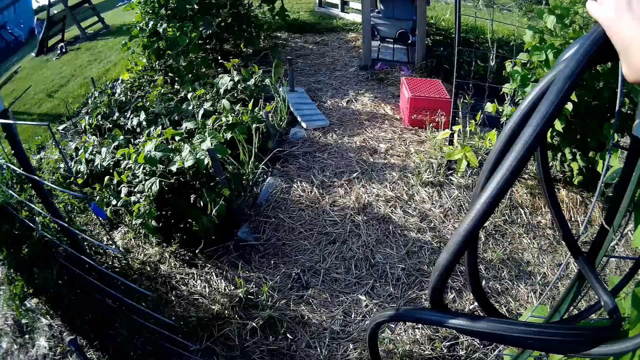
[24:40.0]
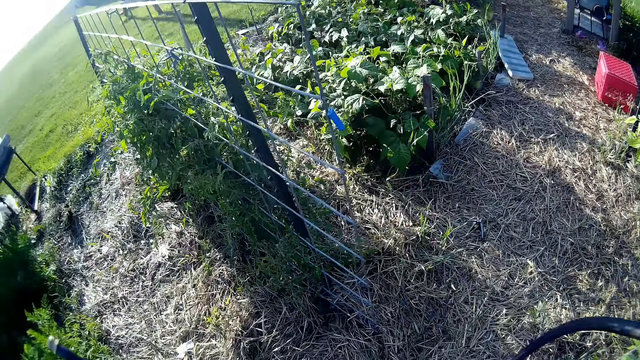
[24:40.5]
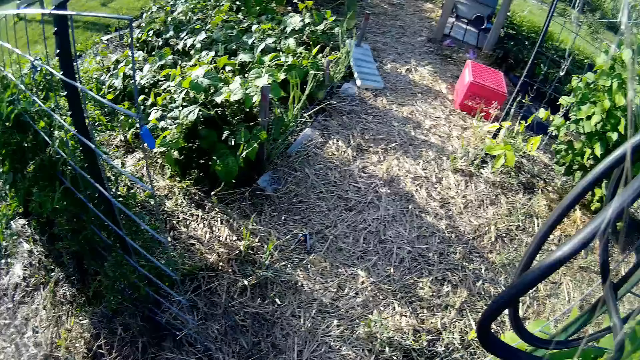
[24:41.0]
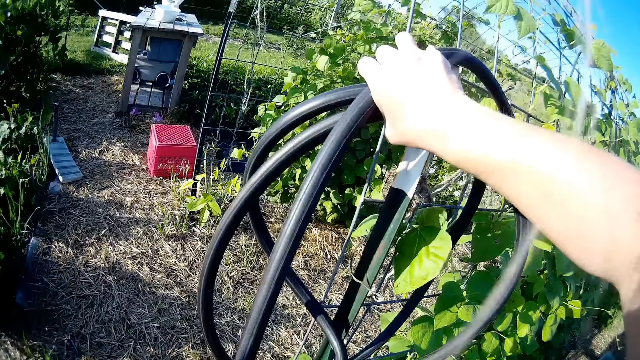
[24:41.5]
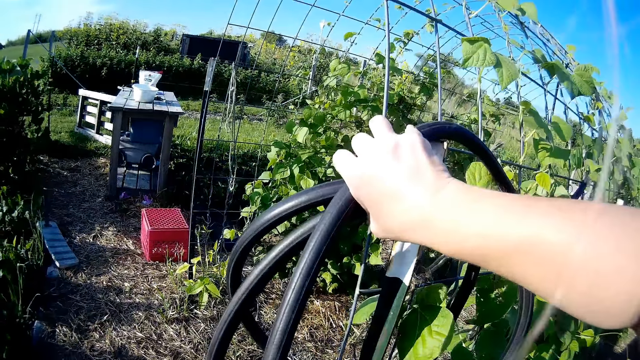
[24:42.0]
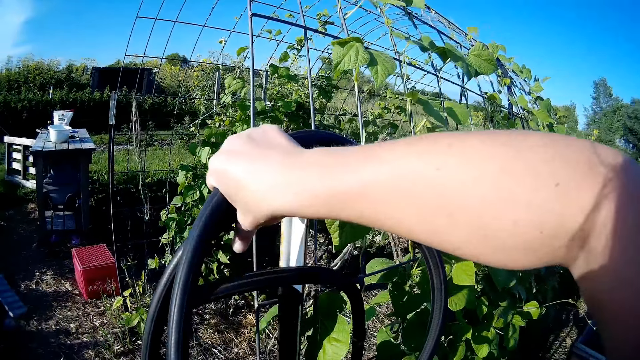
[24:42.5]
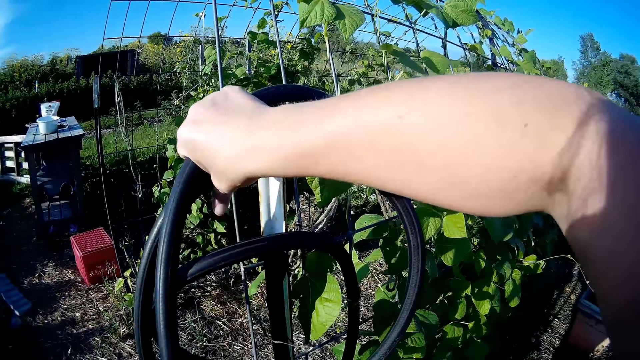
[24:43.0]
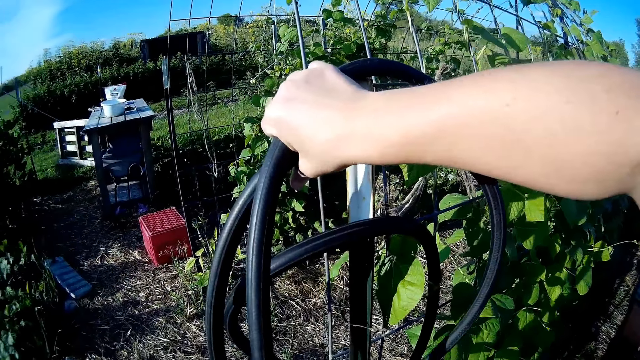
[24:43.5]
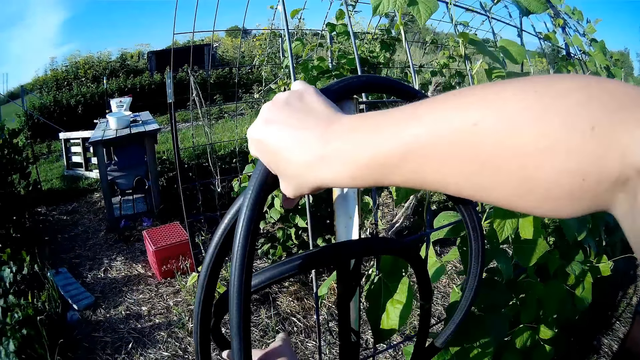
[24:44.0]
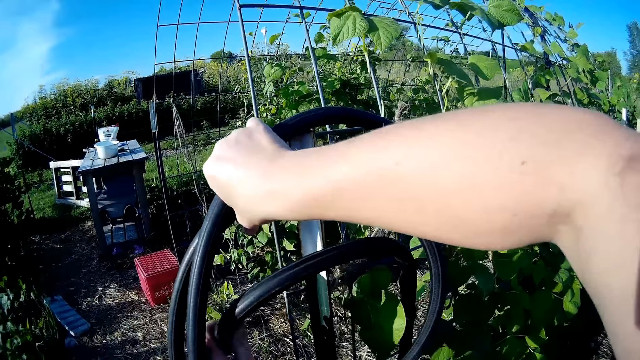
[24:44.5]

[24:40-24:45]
The camera wearer folds the hose pipe.

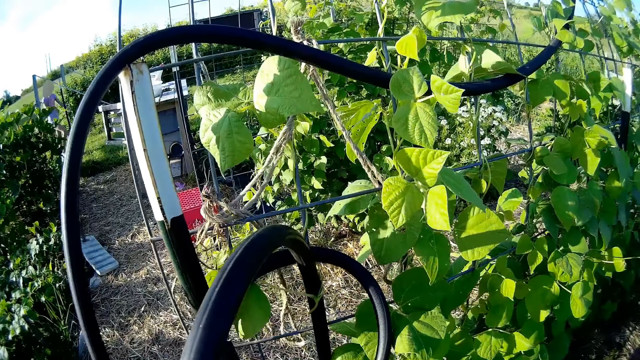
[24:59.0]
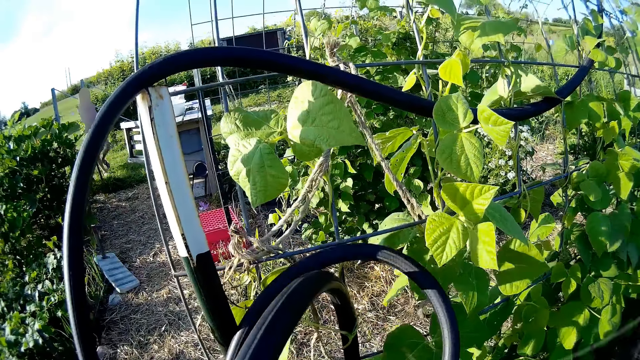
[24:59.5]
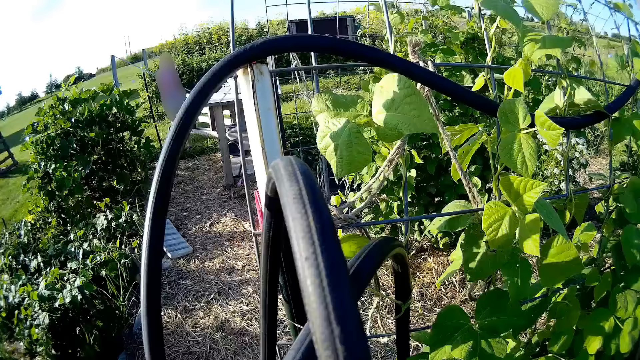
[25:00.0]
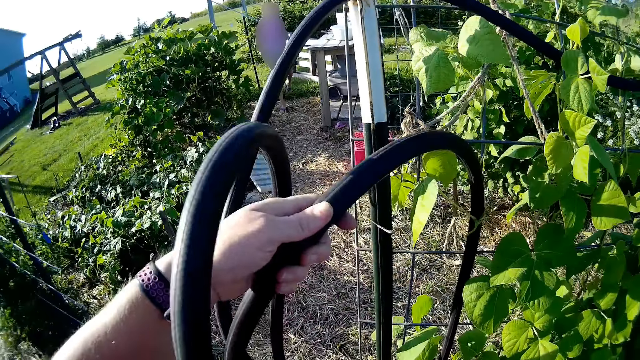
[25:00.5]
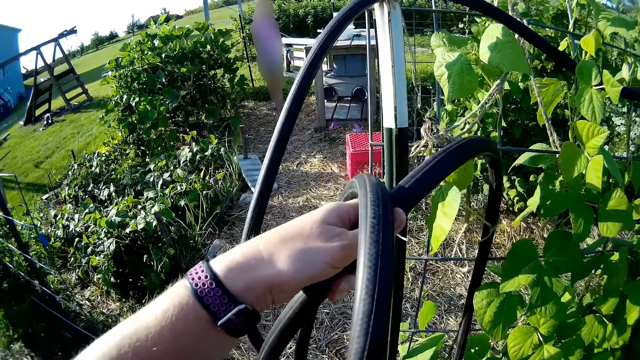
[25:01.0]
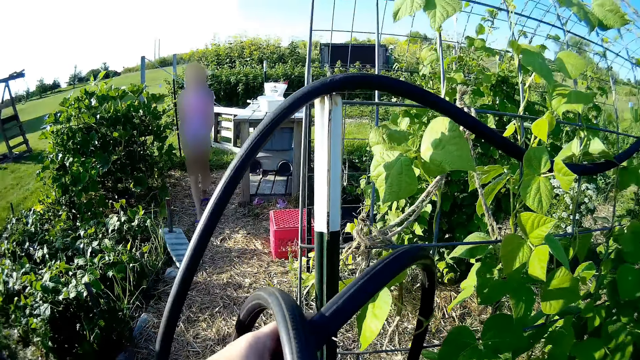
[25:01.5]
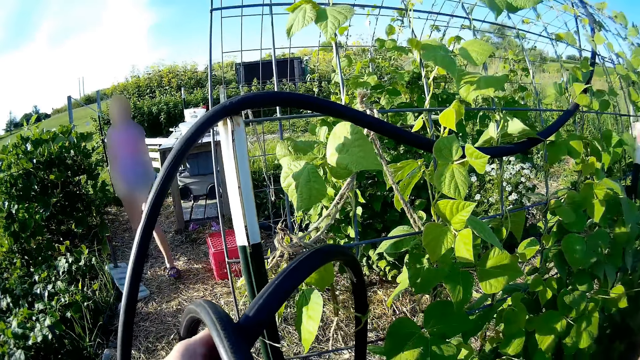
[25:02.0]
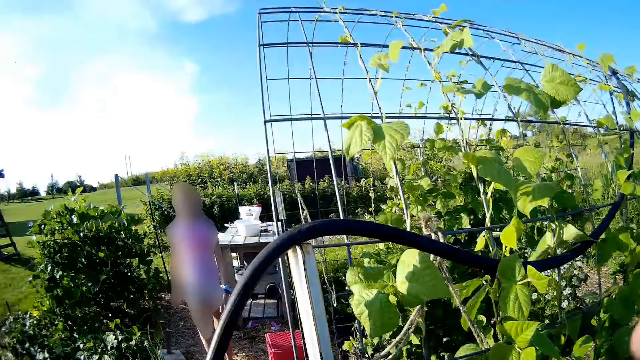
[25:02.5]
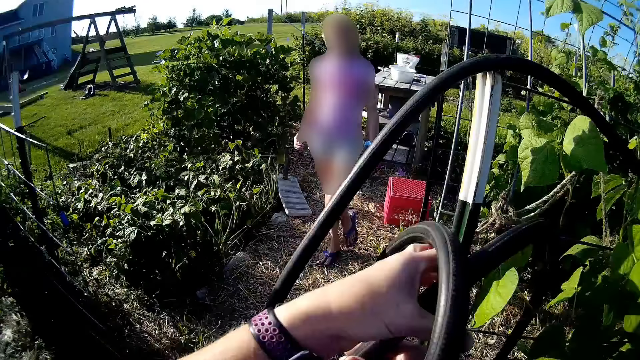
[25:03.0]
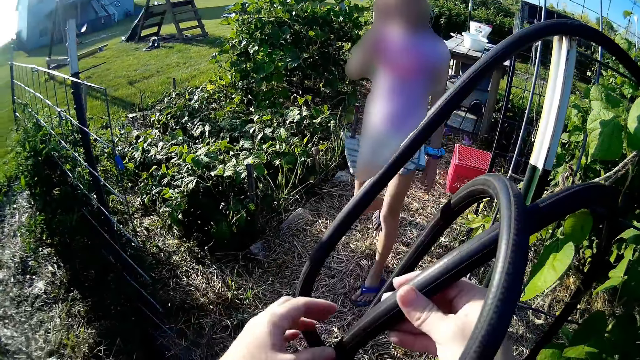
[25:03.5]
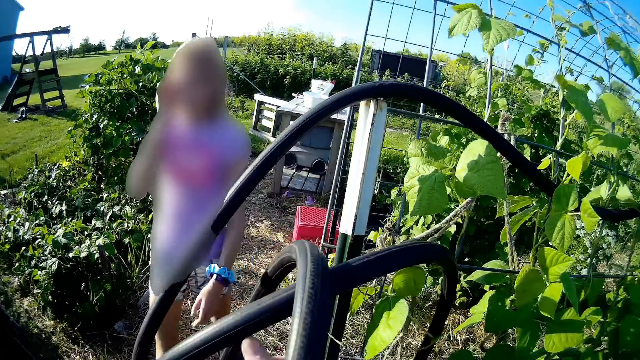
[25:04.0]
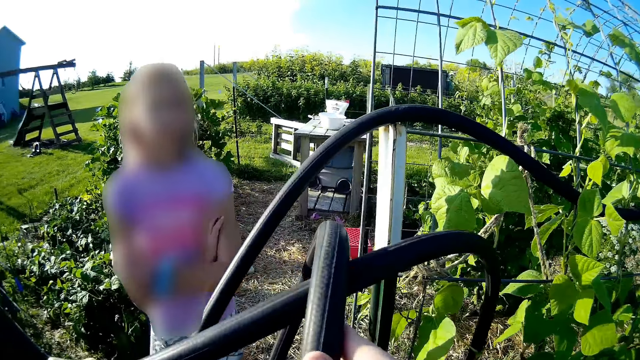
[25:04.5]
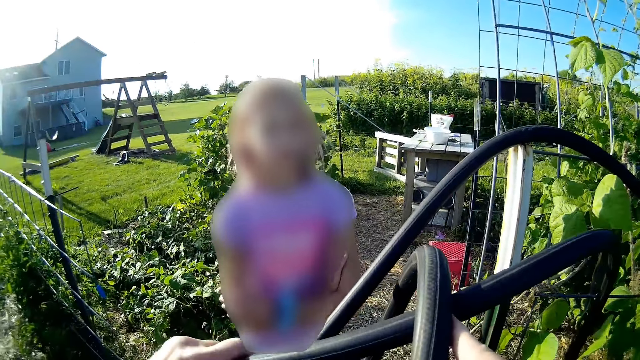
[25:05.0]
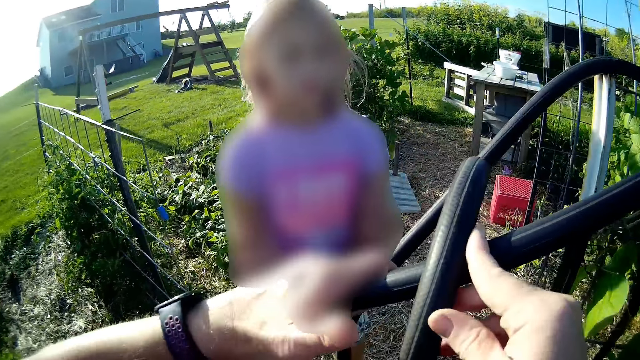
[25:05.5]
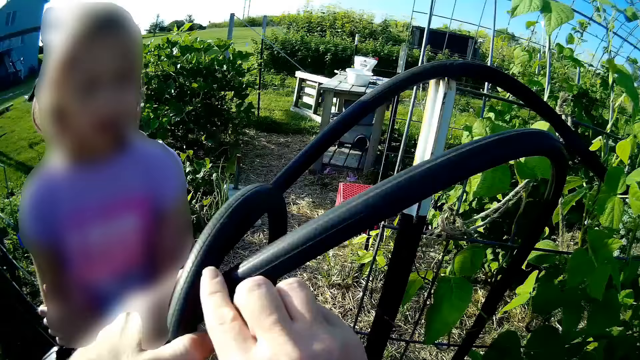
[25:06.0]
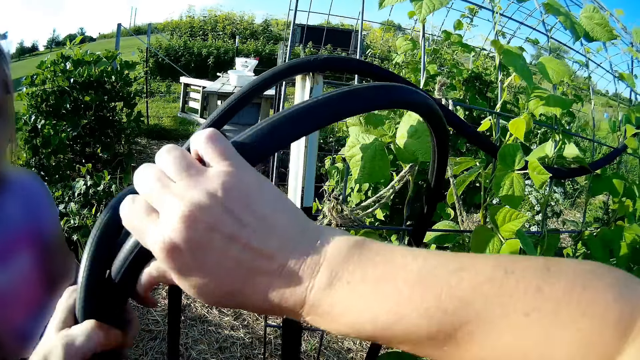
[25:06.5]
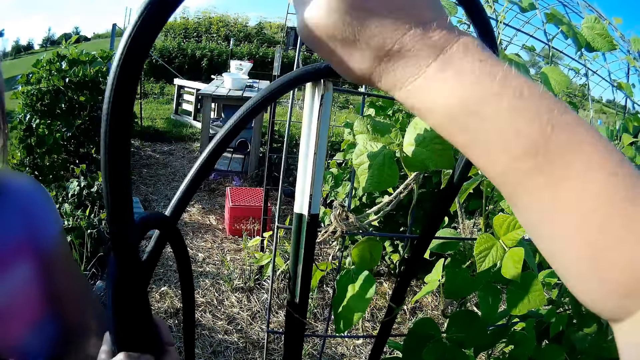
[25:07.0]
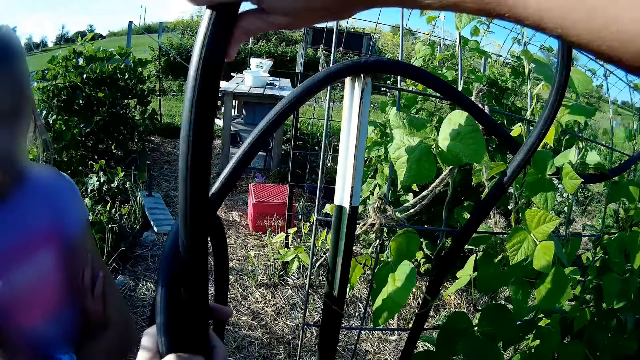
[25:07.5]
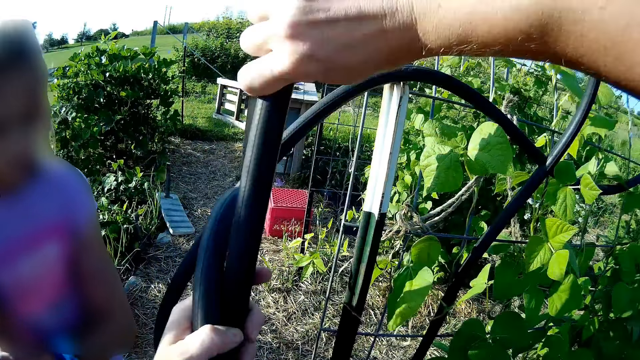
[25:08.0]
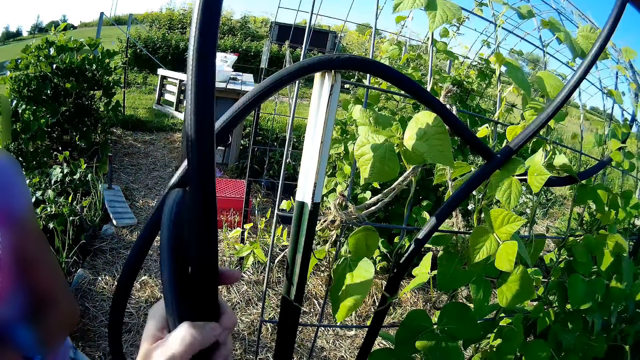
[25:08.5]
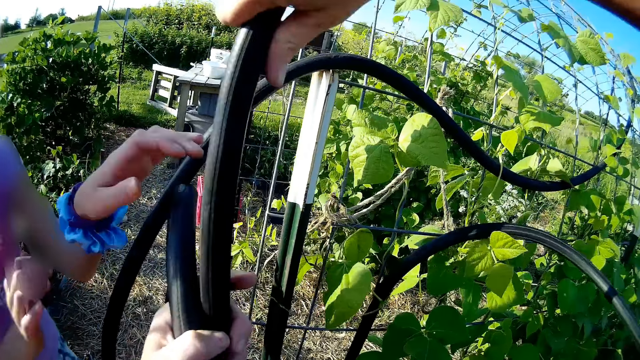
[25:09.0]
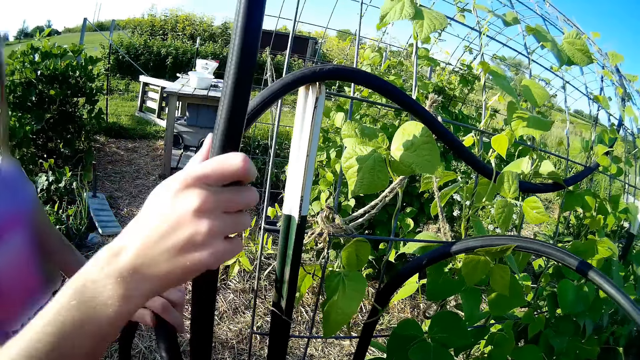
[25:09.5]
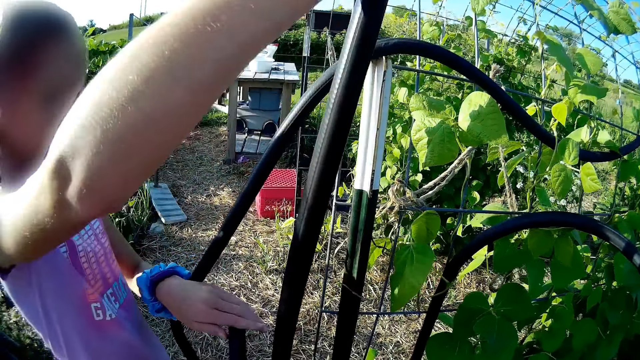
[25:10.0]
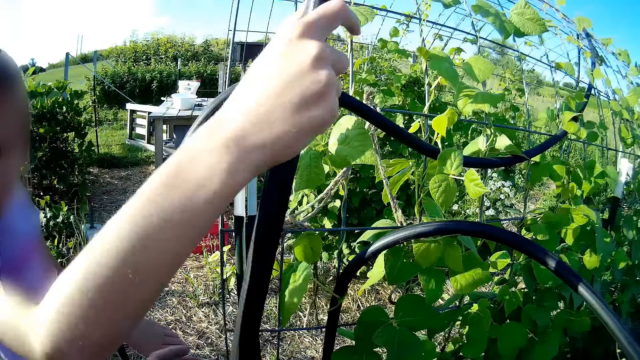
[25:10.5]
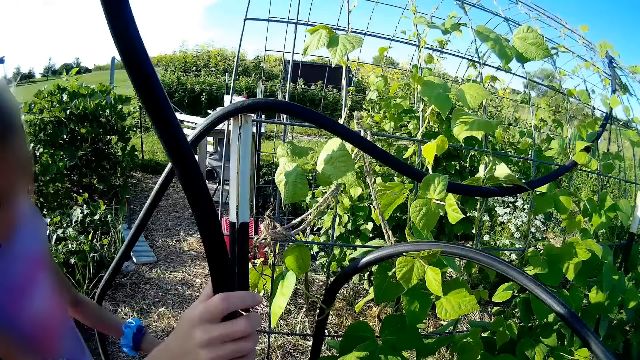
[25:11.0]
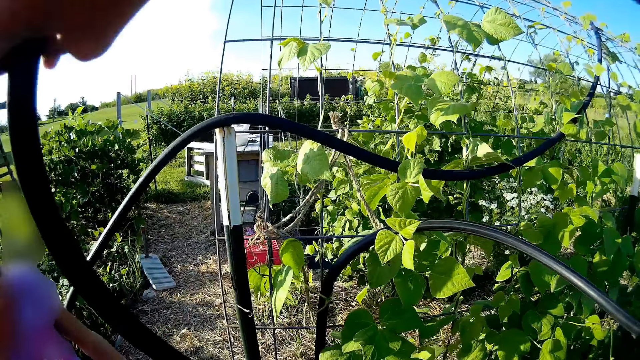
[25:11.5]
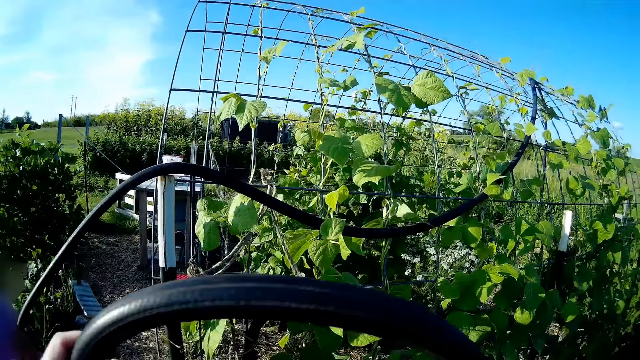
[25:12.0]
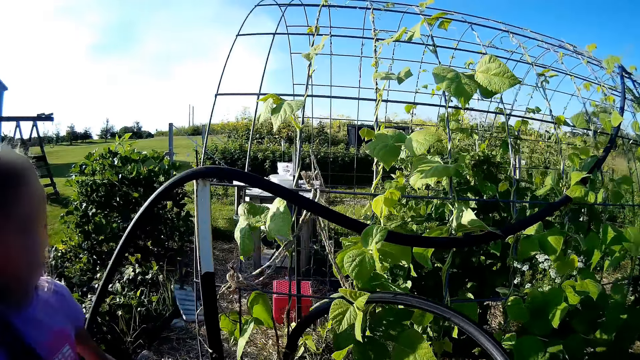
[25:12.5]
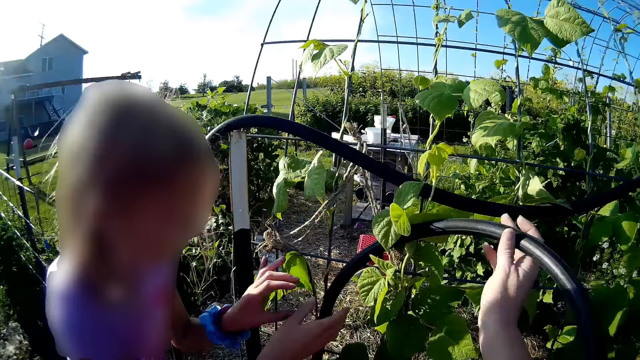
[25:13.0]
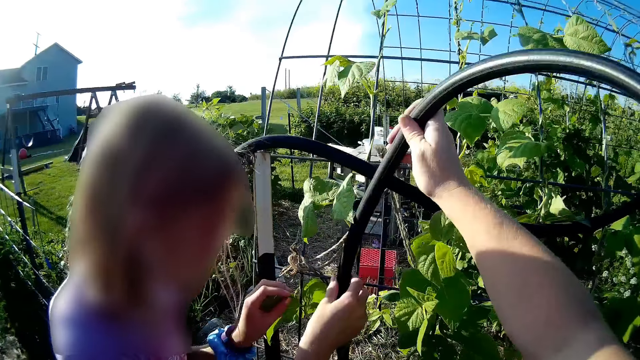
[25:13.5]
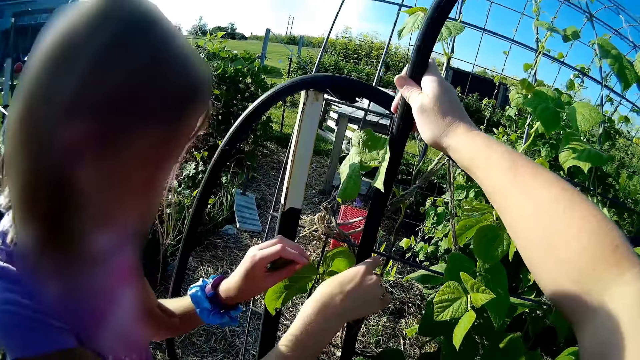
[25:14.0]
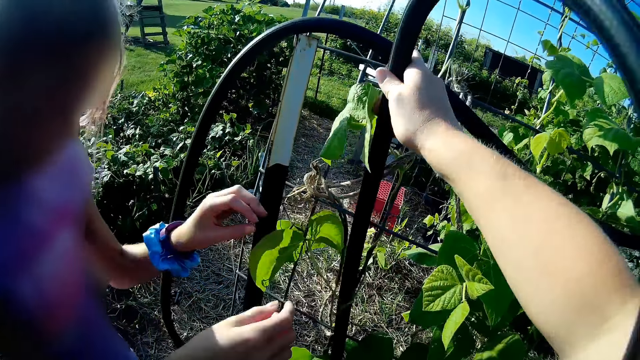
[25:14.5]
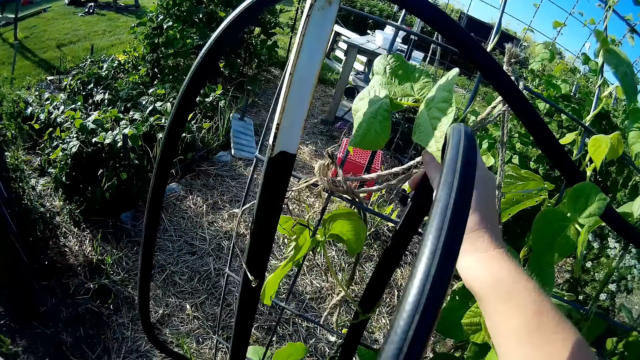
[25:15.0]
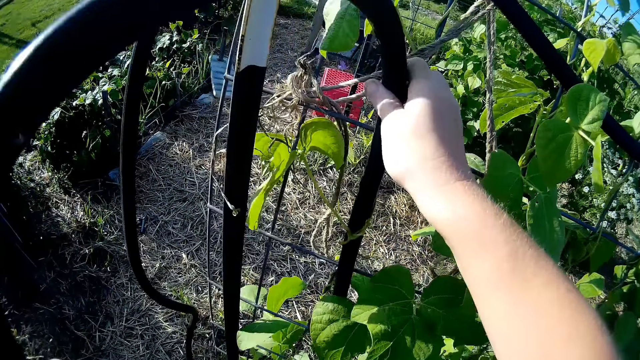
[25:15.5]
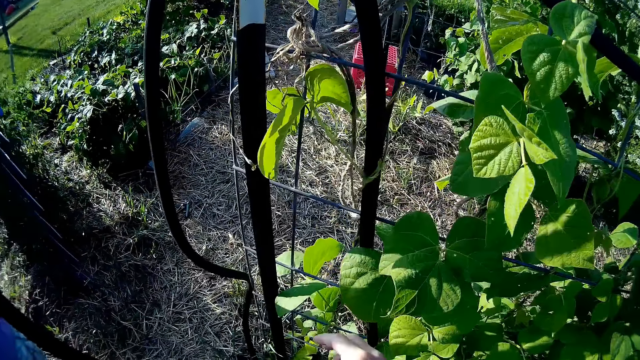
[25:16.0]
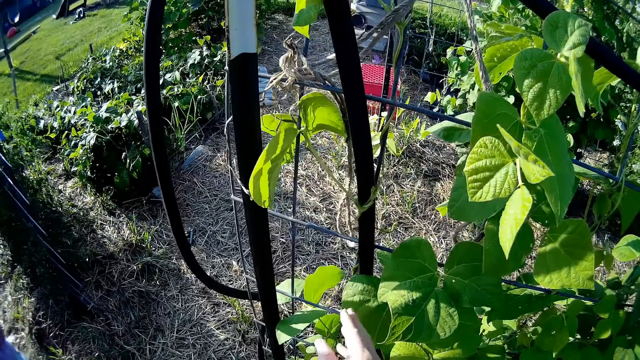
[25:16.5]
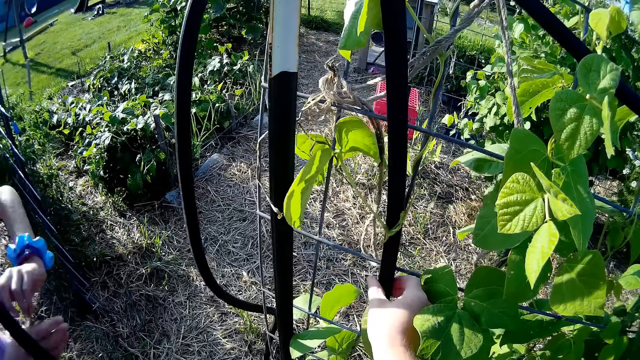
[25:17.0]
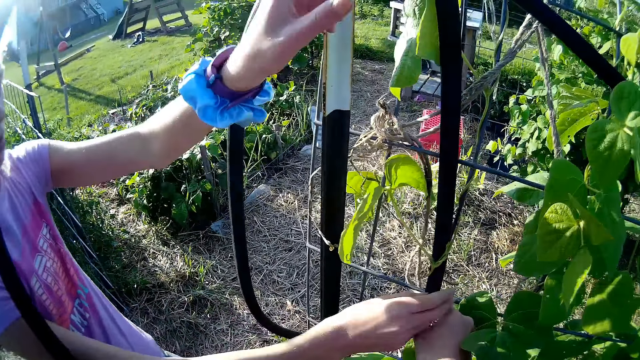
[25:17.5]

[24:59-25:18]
A lady walks to the camera wearer. The lady stands beside the camera wearer. The camera wearer dialogues with the lady. The lady helps the camera wearer unfold the hose pipe.
